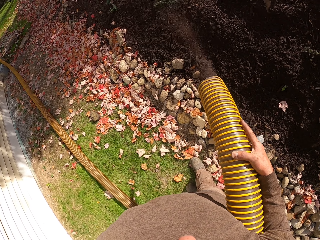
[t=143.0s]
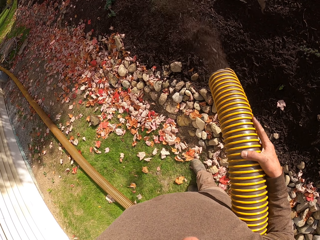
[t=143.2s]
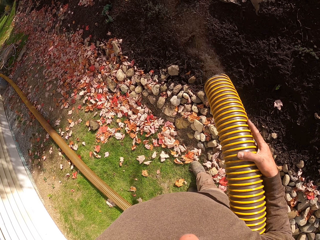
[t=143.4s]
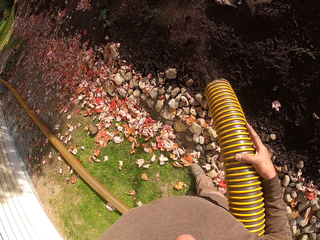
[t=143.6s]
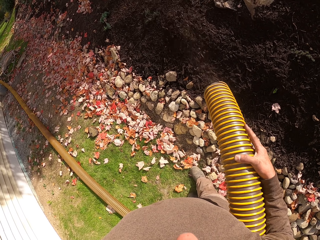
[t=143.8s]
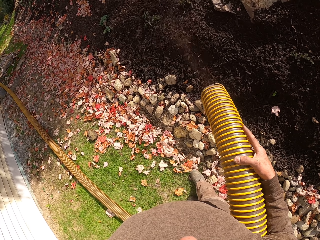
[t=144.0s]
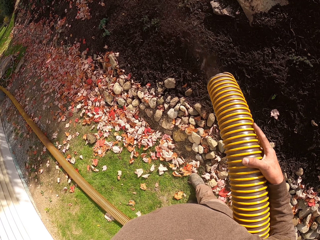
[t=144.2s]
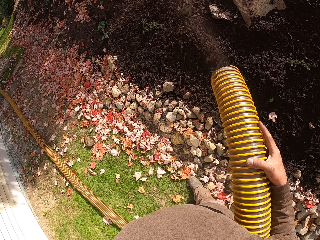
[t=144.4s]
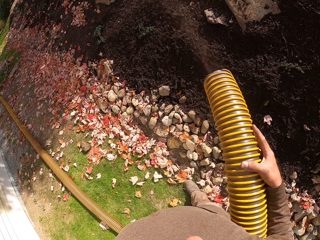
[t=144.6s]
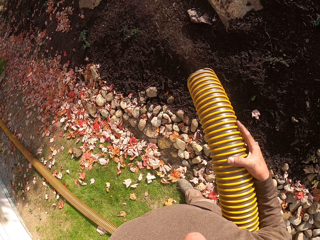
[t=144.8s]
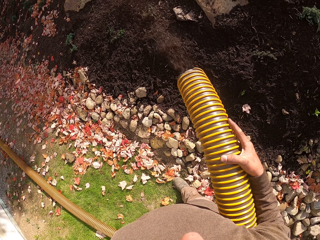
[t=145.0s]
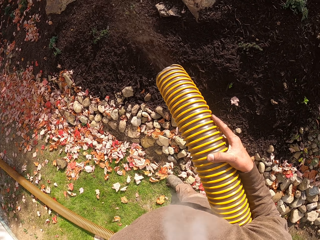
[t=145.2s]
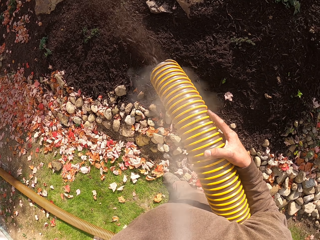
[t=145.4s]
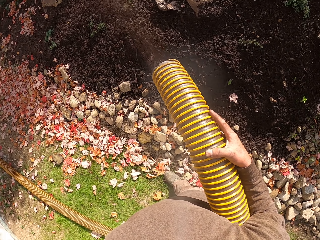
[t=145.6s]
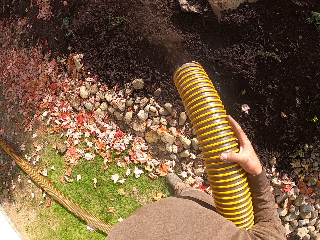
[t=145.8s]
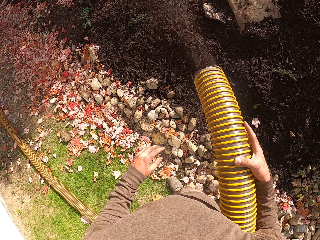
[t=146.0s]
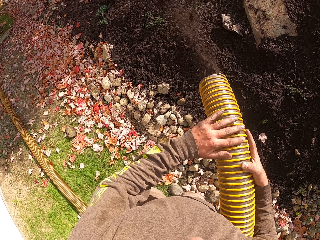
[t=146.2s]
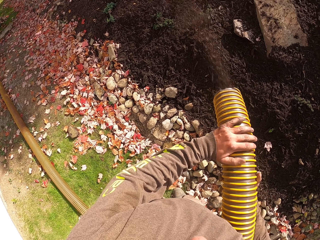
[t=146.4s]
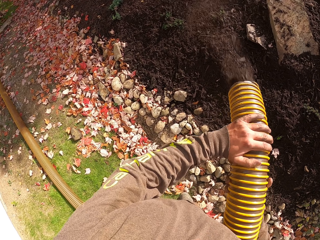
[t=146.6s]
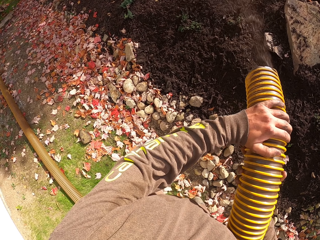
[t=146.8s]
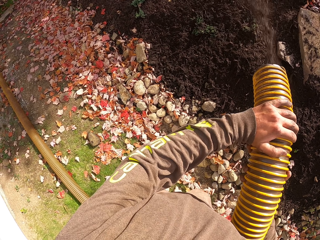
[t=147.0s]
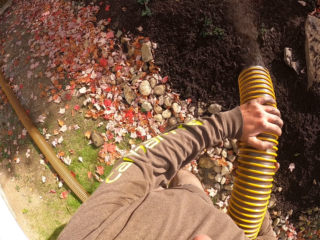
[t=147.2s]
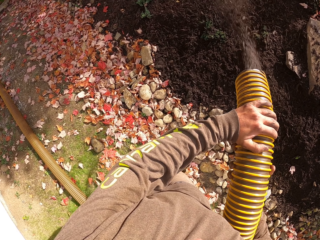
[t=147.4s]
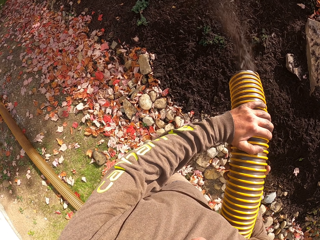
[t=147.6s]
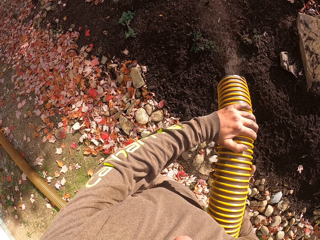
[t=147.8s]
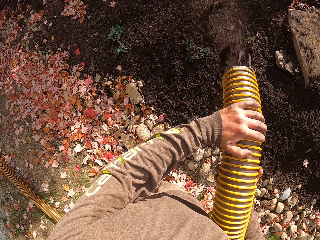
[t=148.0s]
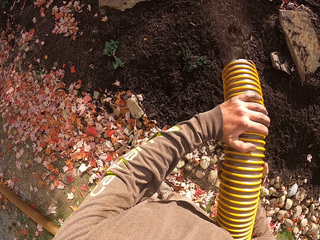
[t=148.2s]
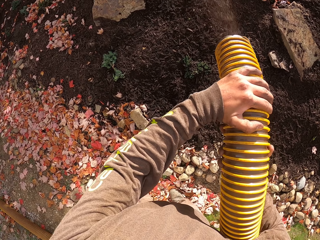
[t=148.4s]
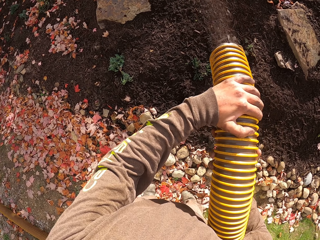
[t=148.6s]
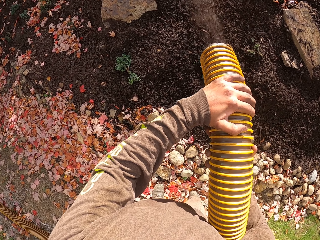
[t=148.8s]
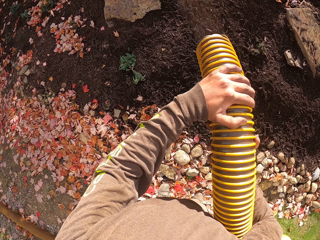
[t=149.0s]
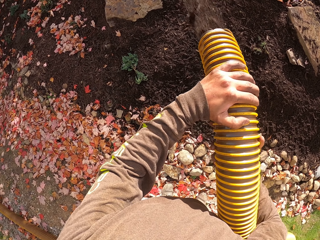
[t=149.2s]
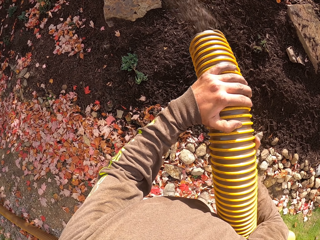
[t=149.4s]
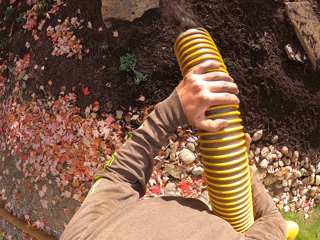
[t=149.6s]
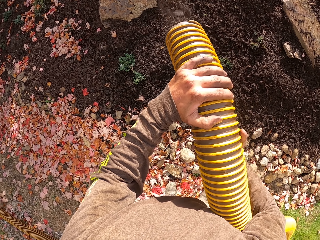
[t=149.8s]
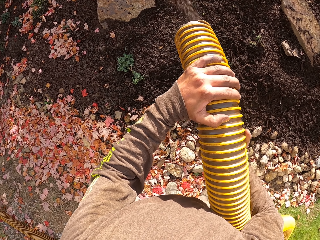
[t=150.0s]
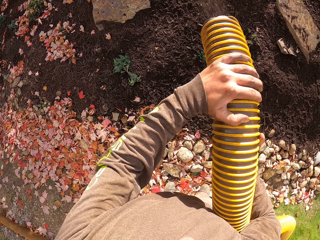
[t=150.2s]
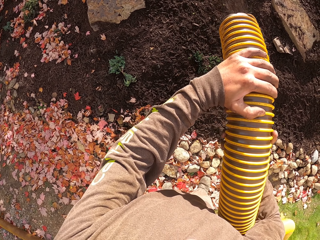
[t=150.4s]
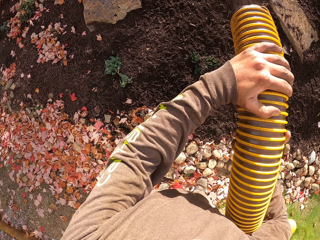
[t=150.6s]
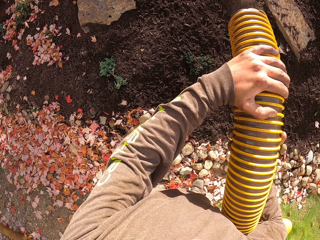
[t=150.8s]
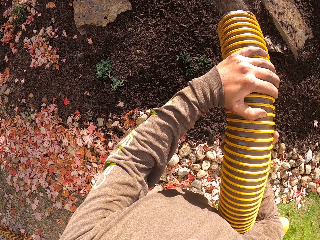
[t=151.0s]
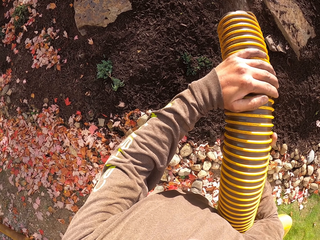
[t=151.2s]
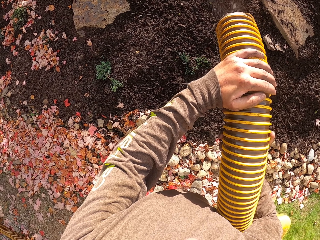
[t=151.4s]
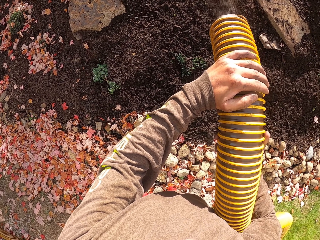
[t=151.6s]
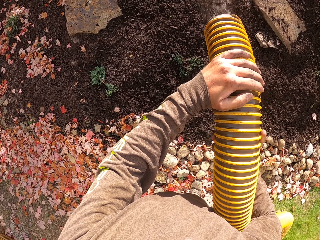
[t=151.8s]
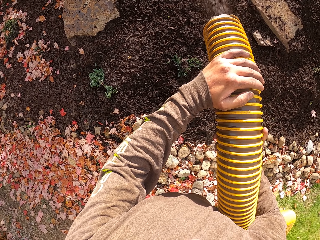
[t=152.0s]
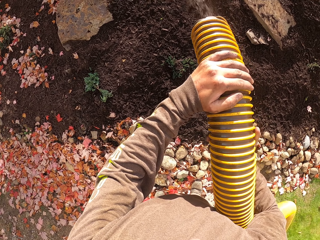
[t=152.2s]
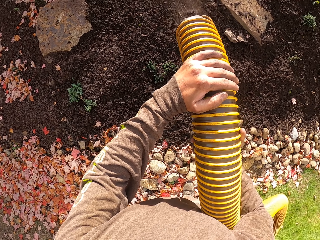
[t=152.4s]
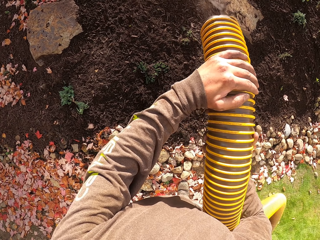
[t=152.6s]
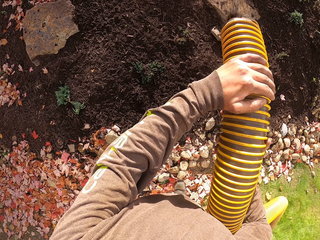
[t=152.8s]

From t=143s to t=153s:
The camera wearer holds the plastic pipe. They hold the plastic pipe with both hands. They move around.

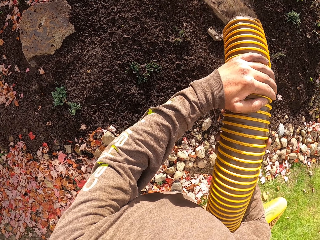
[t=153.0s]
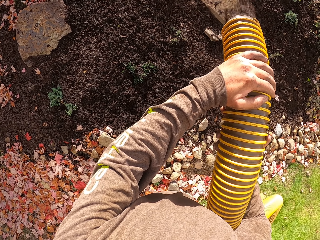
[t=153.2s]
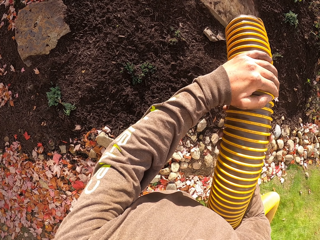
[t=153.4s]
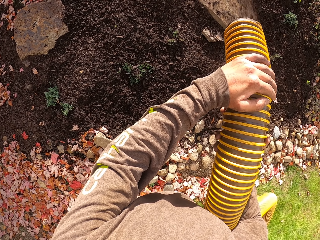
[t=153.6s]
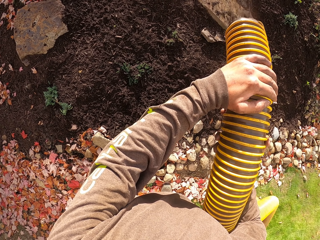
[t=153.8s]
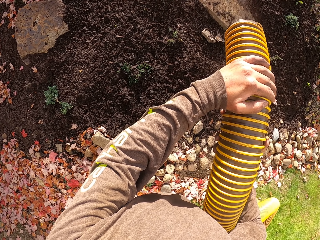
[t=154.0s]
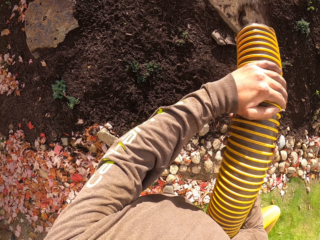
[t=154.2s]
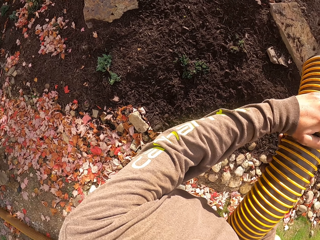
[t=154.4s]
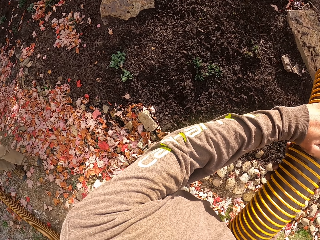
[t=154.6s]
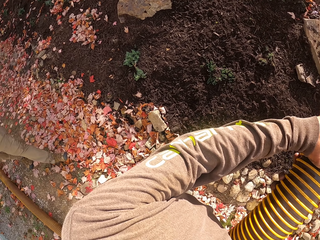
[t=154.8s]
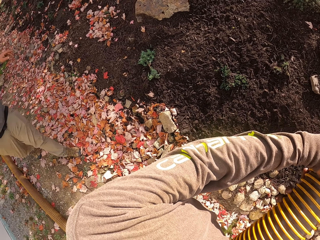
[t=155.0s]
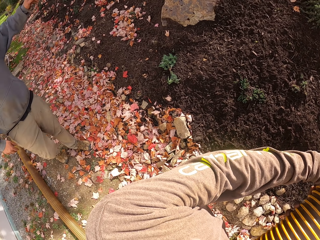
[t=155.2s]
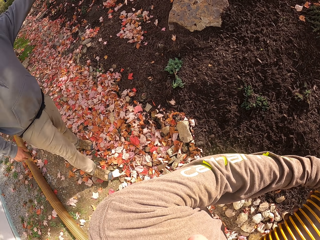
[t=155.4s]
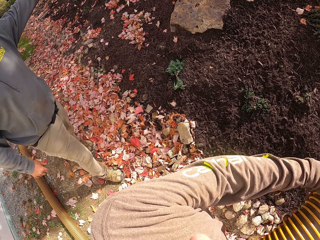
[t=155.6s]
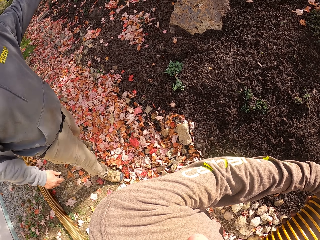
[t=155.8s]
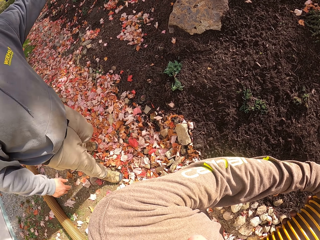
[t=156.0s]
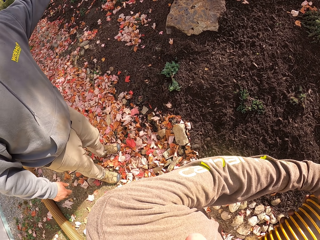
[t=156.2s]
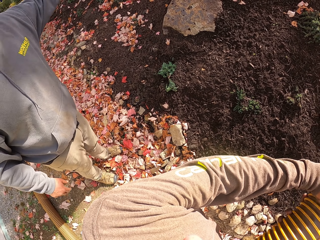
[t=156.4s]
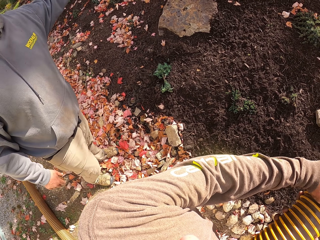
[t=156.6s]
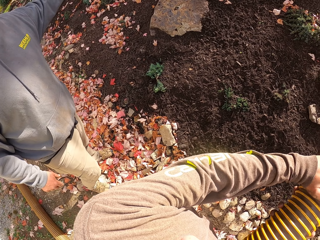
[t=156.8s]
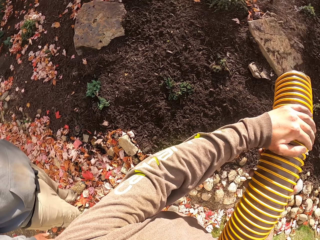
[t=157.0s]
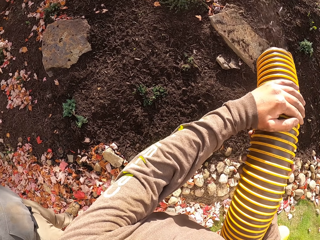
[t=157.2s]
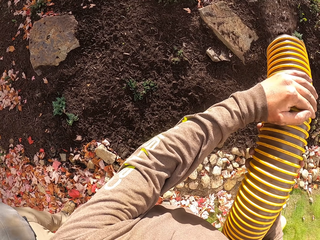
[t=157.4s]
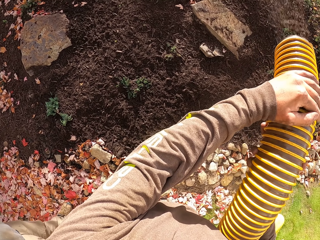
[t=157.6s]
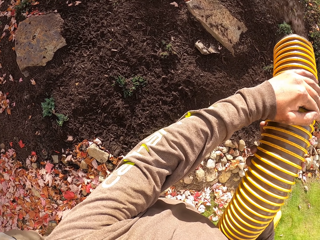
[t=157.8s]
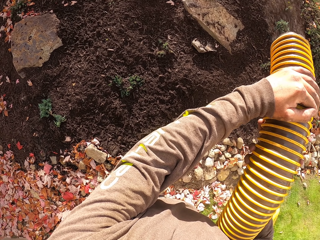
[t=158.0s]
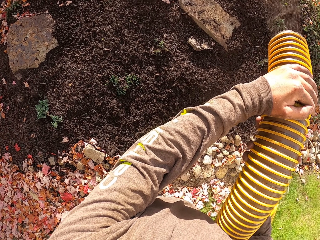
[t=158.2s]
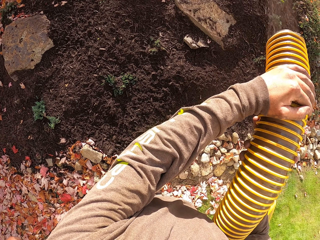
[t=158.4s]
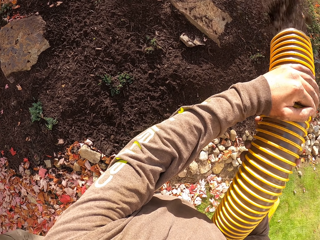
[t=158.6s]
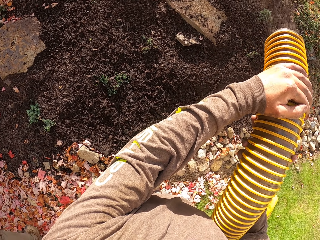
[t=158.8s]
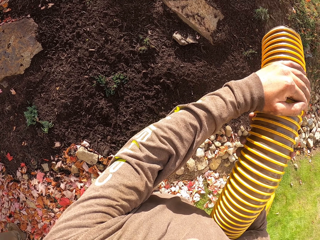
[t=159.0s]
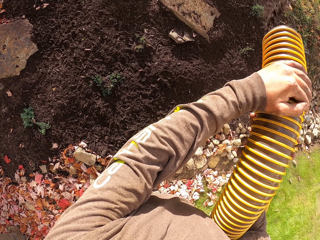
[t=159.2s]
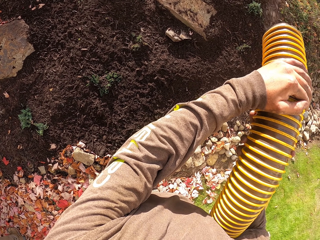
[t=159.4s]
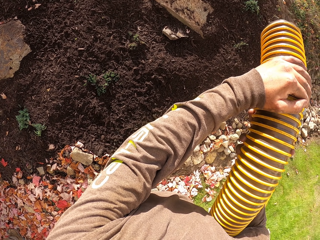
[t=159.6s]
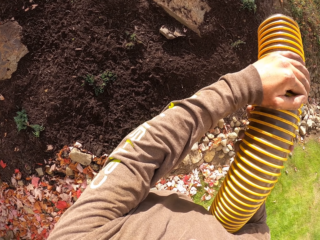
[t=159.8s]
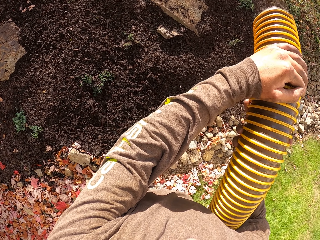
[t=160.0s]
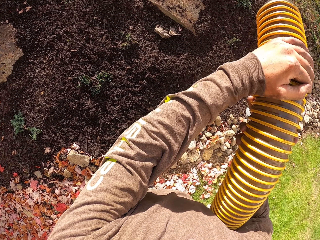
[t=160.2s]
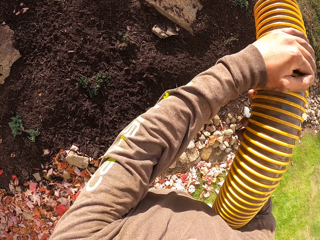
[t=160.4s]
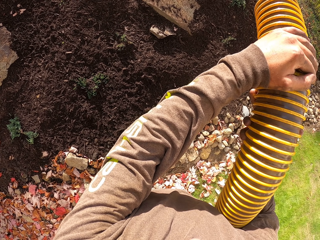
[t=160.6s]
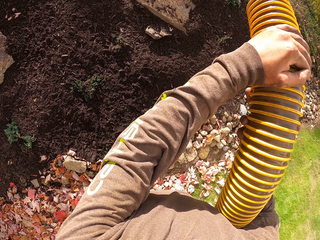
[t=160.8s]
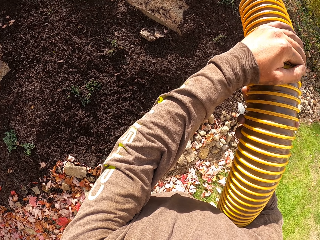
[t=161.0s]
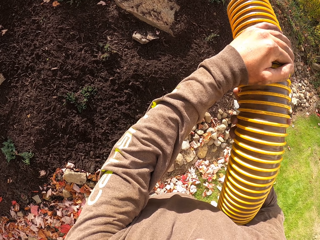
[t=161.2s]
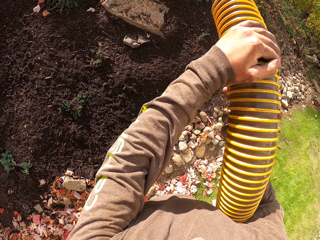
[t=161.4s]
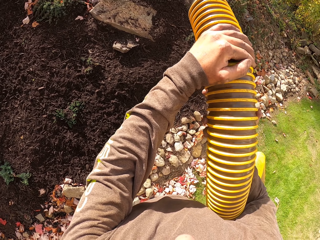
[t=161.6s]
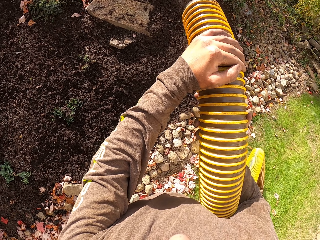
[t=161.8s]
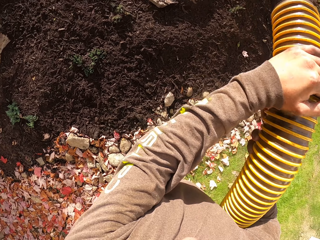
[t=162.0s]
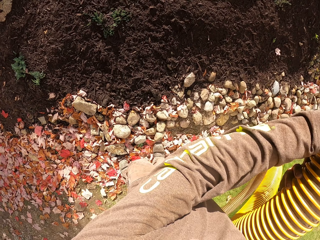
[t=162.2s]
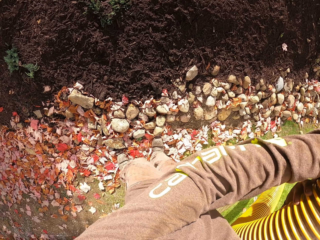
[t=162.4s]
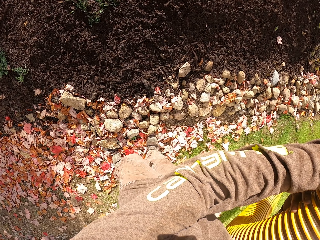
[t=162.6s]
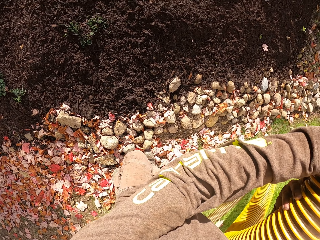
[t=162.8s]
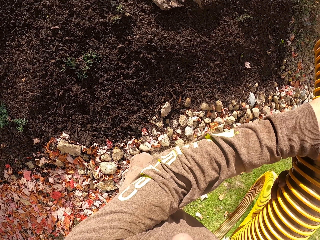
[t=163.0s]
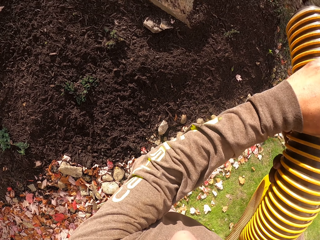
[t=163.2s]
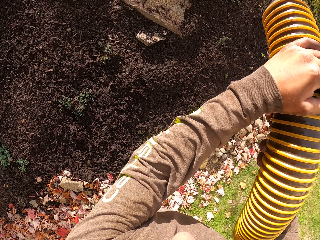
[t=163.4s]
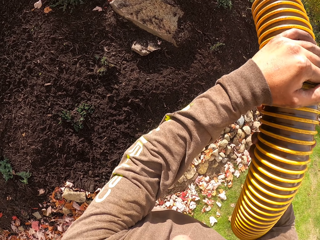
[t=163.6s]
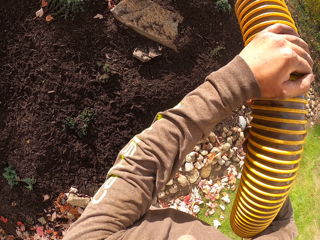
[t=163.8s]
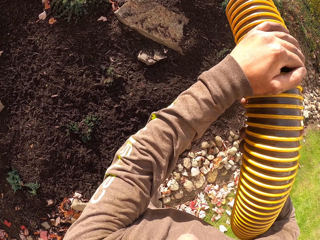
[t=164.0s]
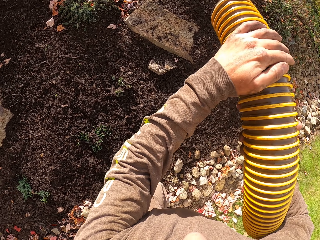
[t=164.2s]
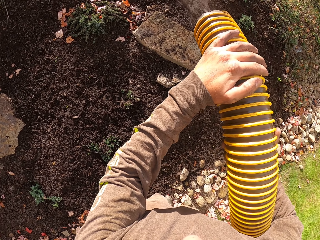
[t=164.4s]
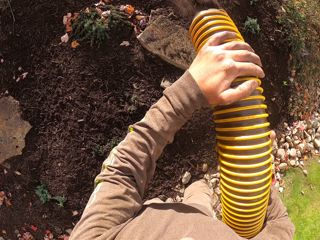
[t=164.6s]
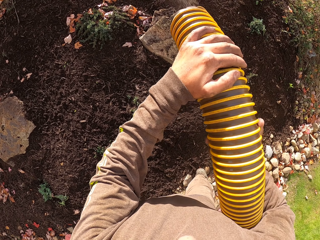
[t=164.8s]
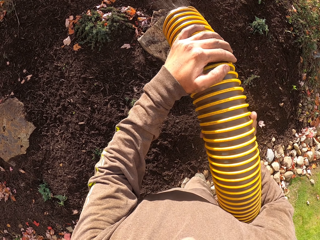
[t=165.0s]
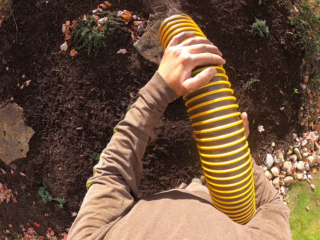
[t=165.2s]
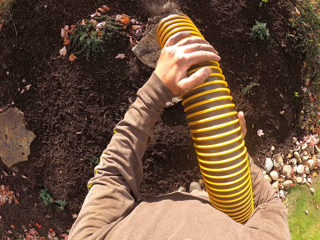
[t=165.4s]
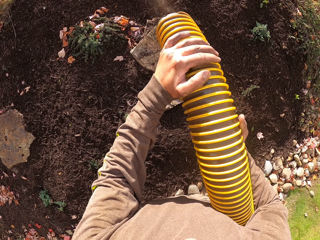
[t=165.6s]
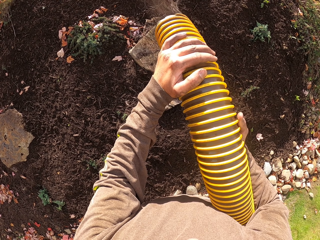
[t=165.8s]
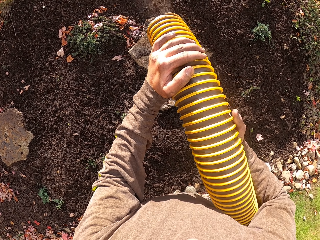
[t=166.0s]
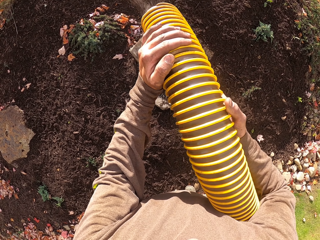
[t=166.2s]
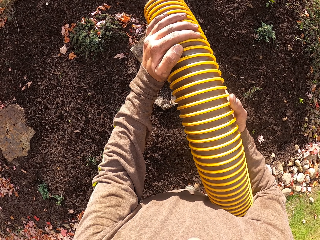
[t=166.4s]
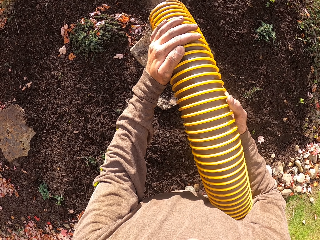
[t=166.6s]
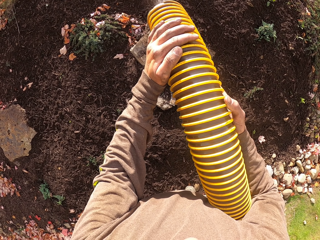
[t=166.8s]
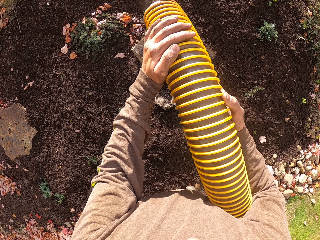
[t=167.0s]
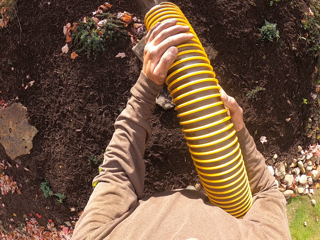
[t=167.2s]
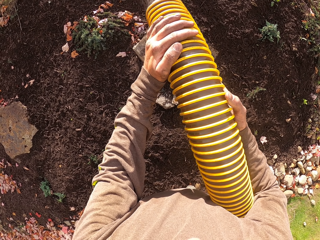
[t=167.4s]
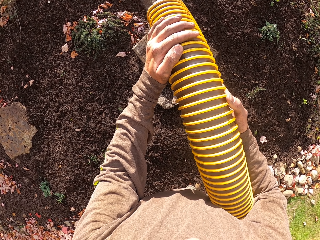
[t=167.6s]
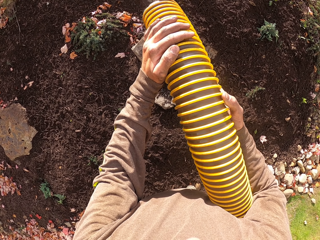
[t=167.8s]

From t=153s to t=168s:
The camera wearer turns. A man lifts a hand and walks around. A person stands close to another person. The camera wearer spills the soil from the plastic pipe.
